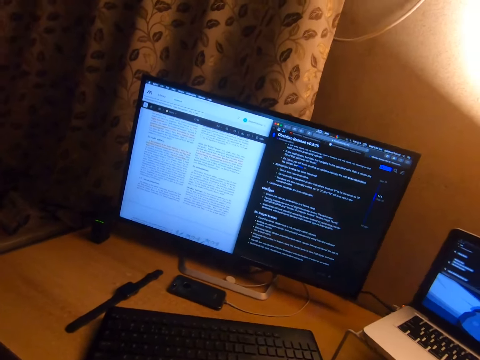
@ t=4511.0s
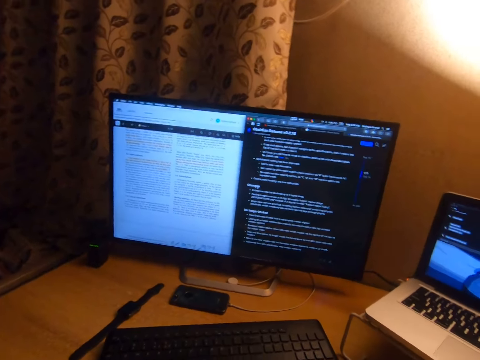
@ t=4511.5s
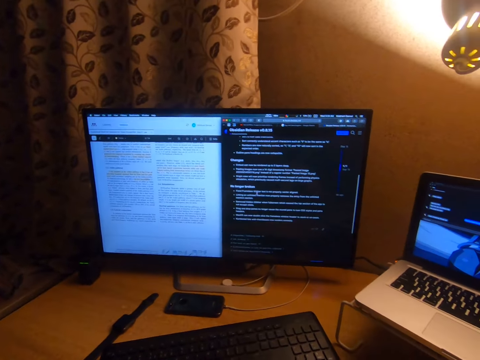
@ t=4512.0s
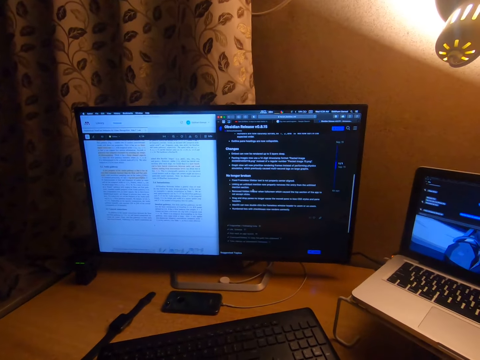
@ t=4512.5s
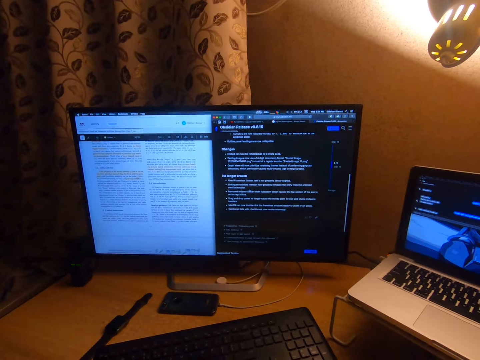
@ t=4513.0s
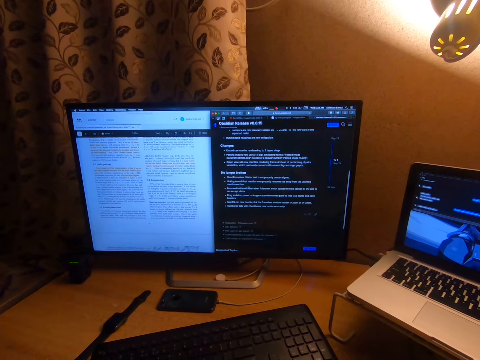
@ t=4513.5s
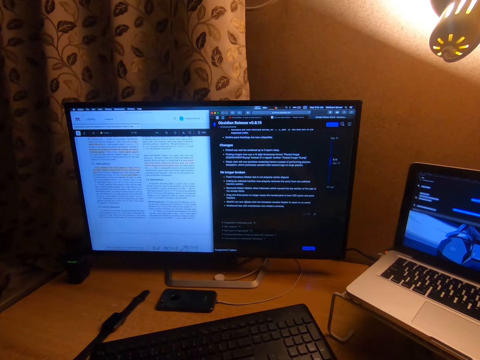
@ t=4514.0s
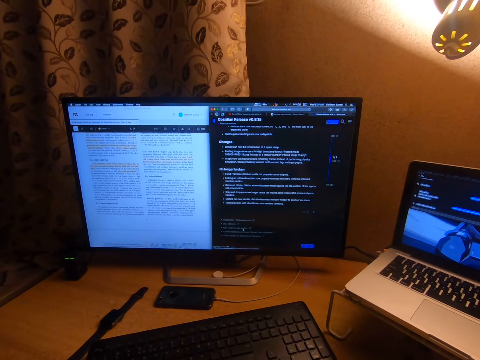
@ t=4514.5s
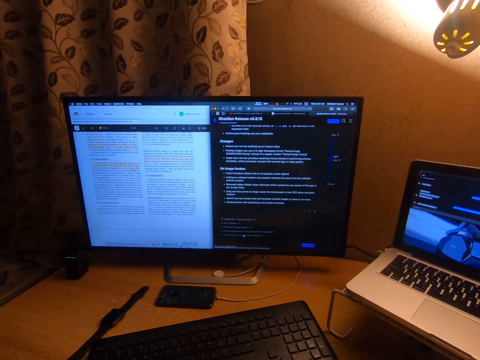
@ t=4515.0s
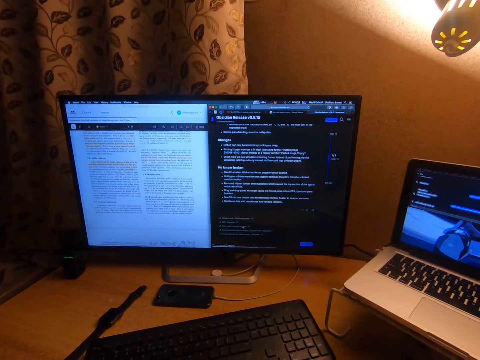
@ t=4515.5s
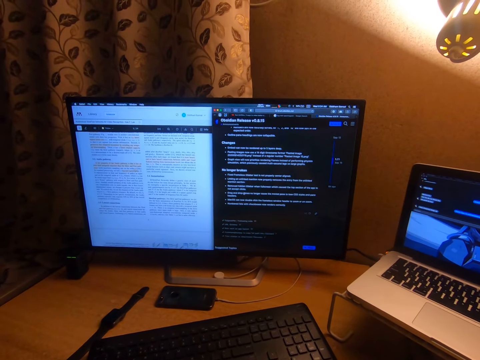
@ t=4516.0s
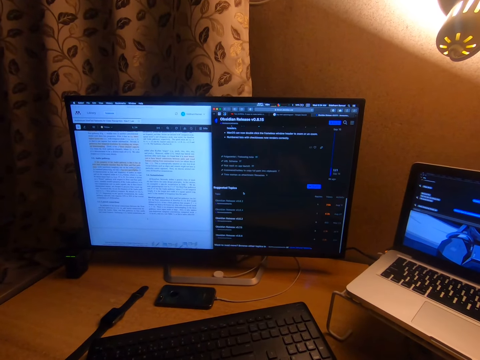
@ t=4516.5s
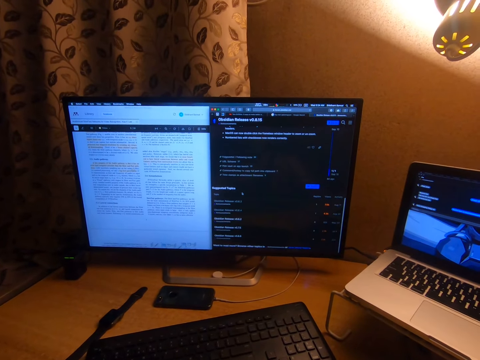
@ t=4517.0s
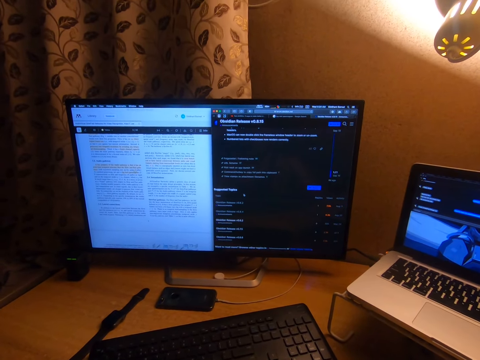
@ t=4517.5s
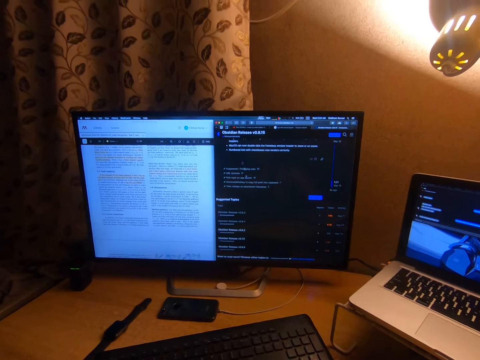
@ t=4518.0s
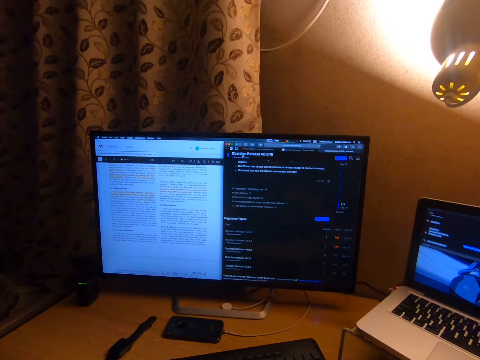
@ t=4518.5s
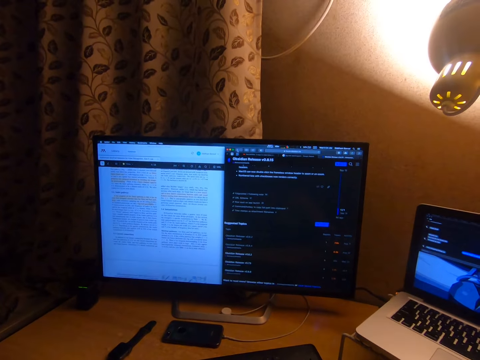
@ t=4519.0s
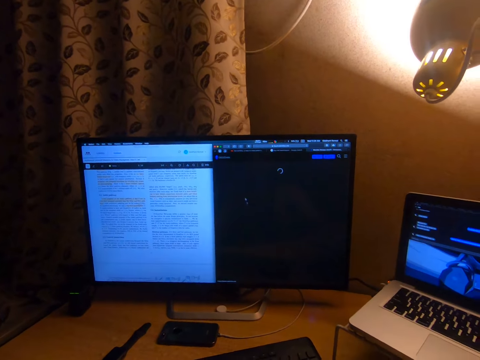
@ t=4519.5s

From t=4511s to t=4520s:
The camera wearer moves the mouse pointer.

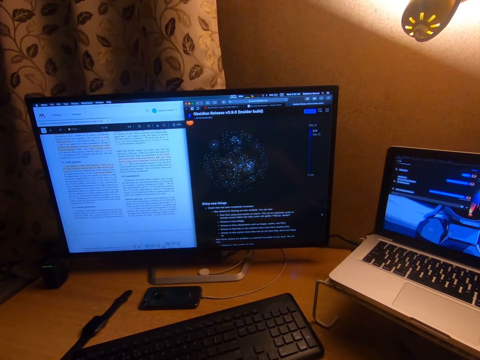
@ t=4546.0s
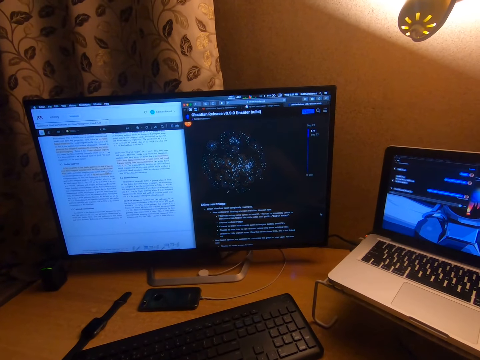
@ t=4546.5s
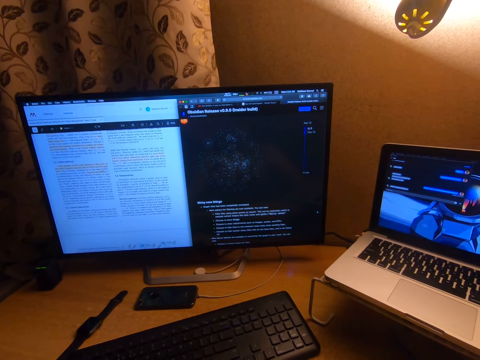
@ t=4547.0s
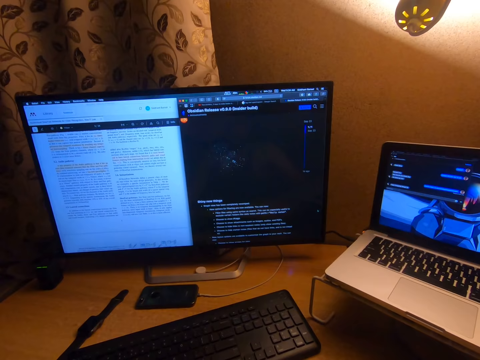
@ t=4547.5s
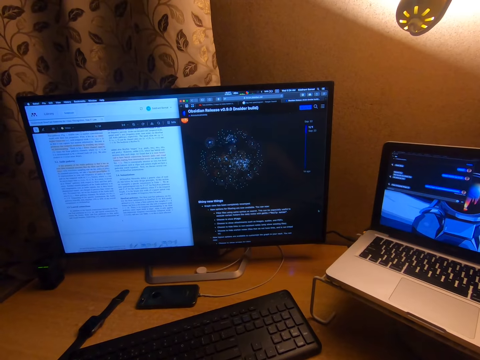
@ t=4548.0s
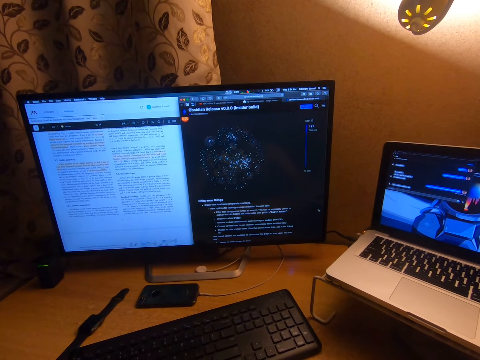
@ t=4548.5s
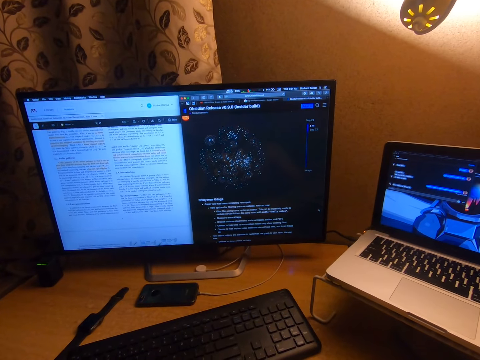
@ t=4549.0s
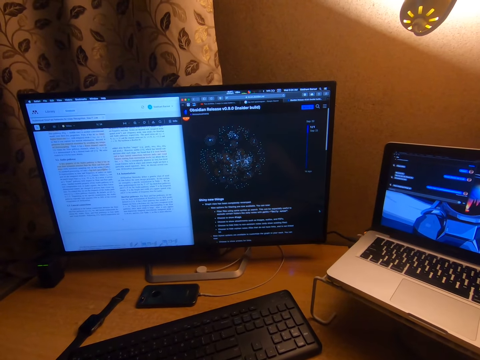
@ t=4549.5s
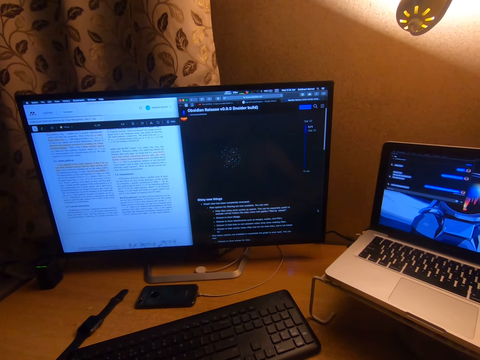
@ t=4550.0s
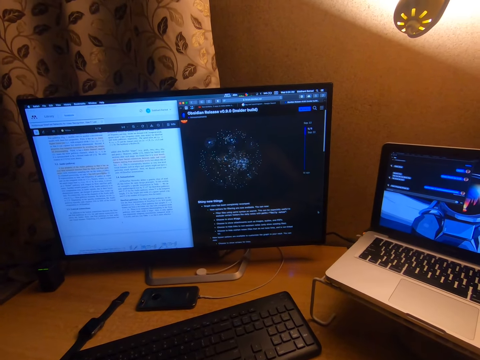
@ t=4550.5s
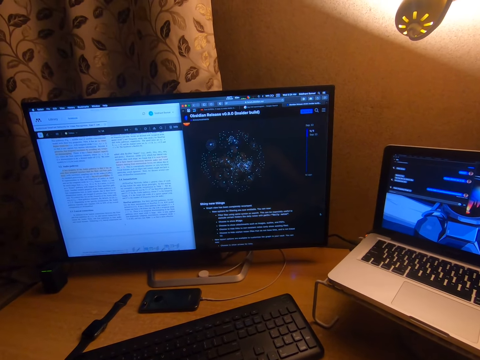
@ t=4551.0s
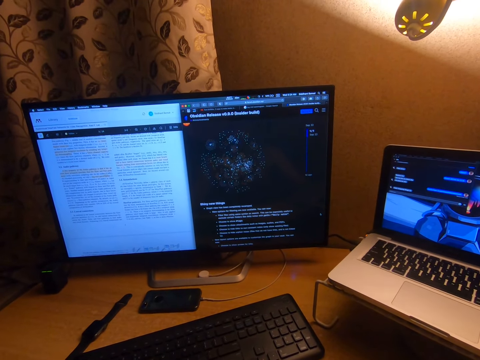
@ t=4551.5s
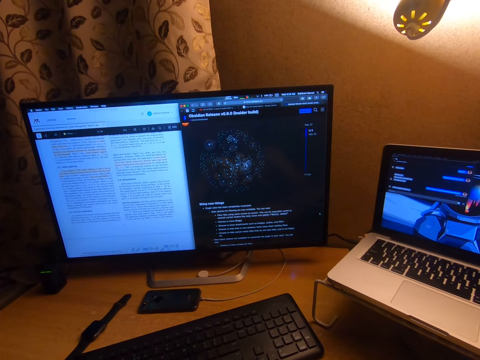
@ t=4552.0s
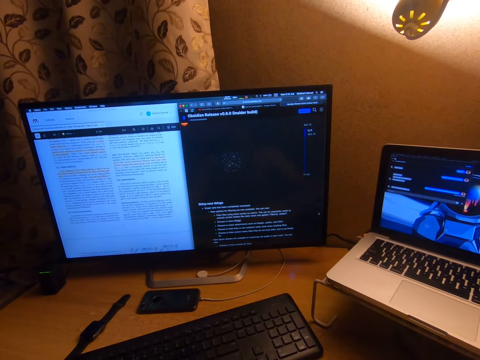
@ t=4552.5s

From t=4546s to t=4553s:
The camera wearer looks at the screen.

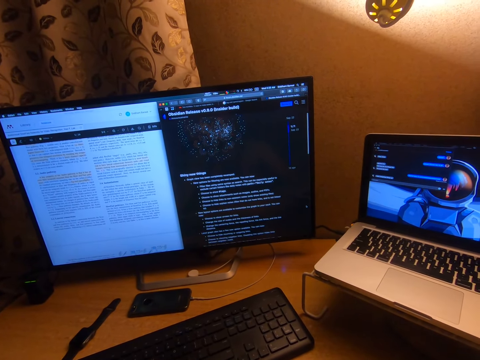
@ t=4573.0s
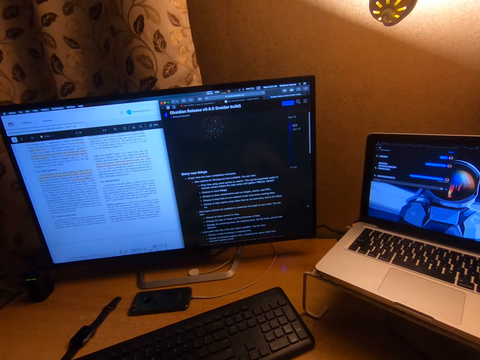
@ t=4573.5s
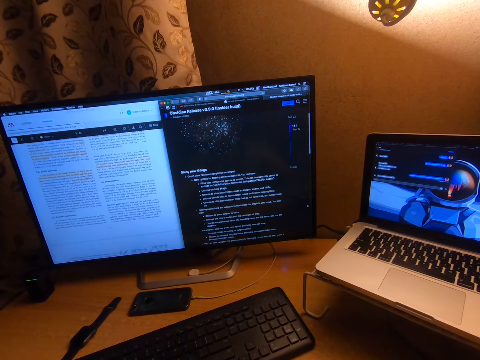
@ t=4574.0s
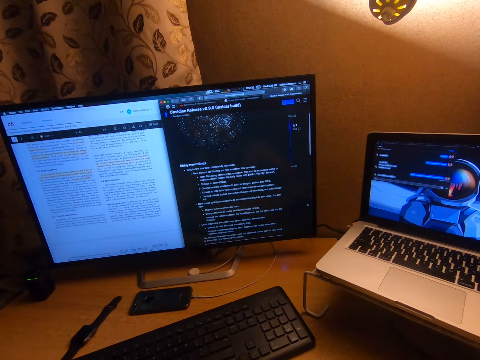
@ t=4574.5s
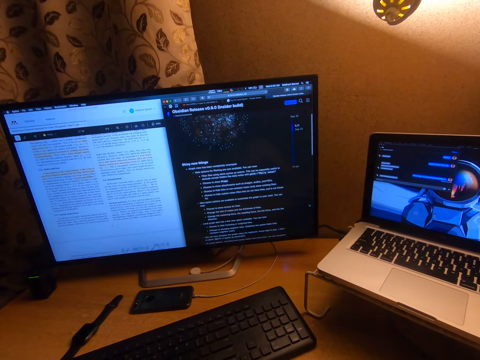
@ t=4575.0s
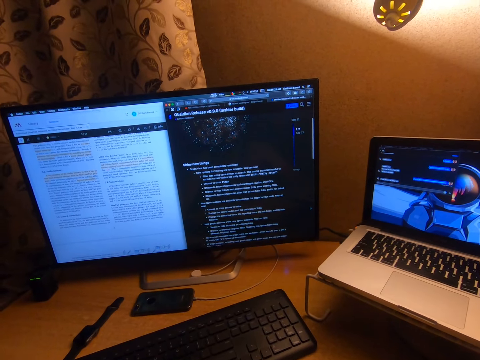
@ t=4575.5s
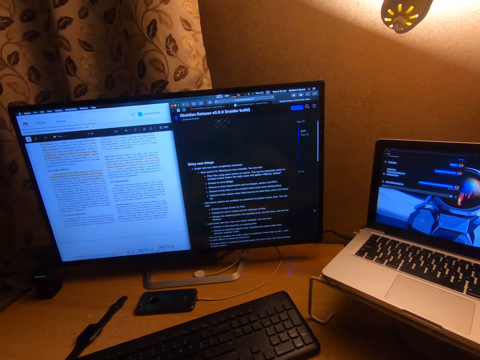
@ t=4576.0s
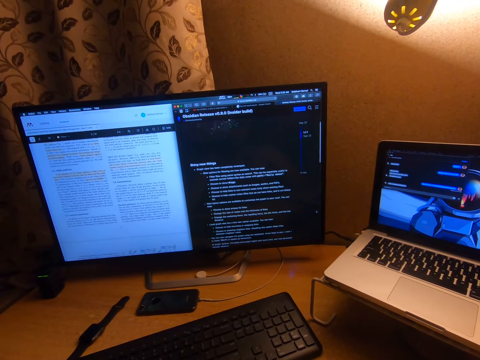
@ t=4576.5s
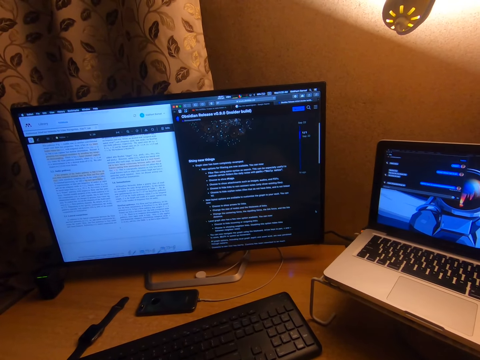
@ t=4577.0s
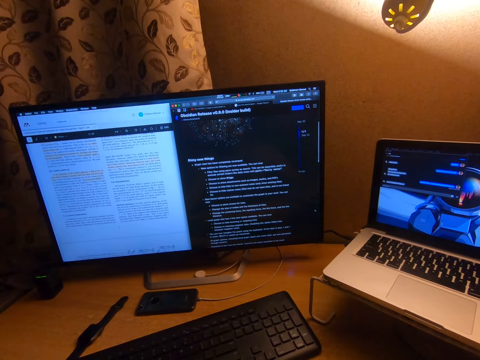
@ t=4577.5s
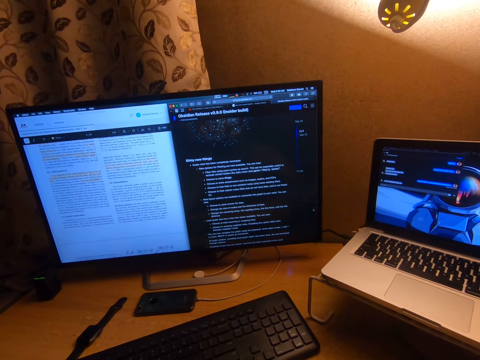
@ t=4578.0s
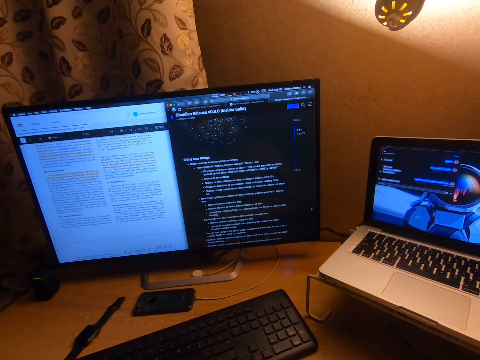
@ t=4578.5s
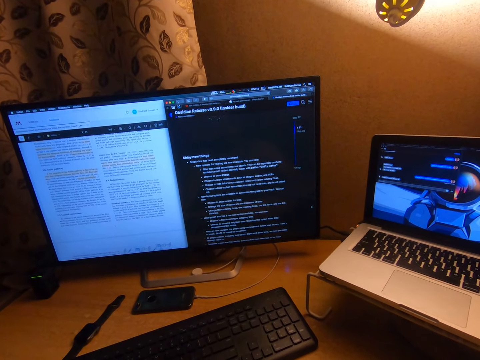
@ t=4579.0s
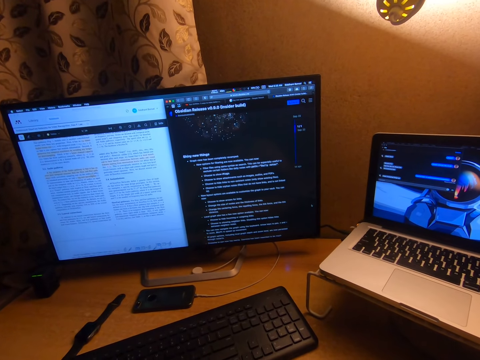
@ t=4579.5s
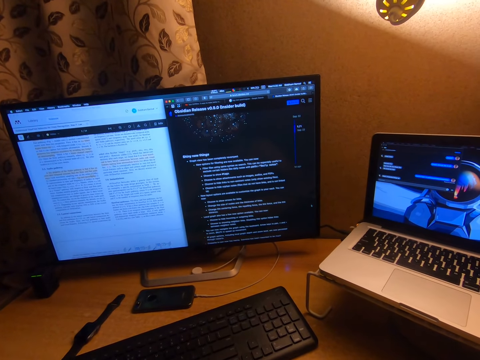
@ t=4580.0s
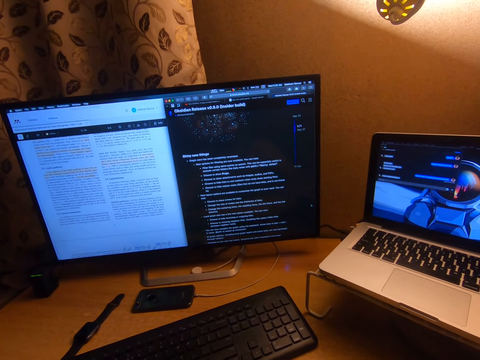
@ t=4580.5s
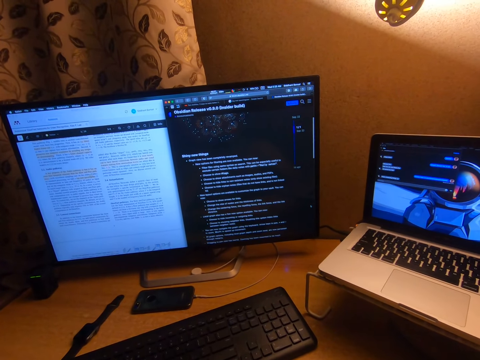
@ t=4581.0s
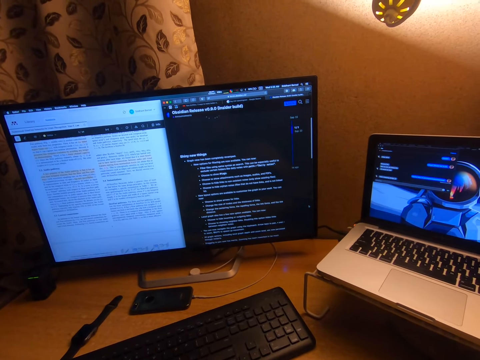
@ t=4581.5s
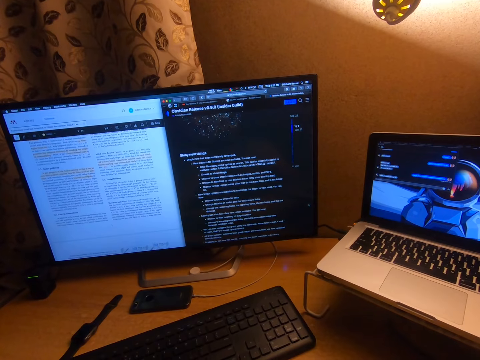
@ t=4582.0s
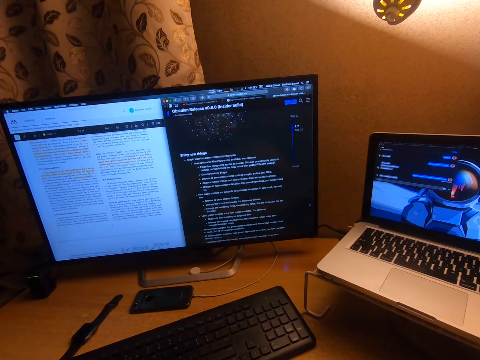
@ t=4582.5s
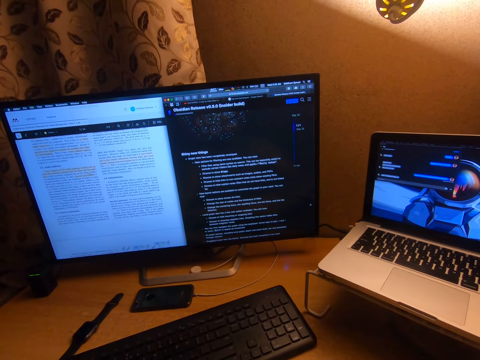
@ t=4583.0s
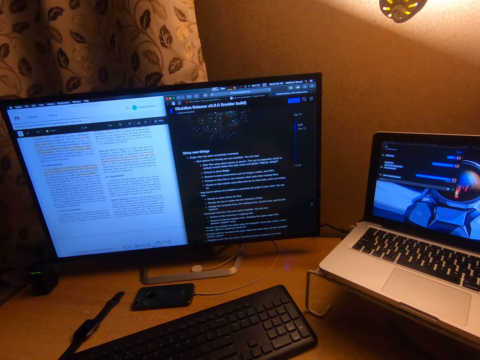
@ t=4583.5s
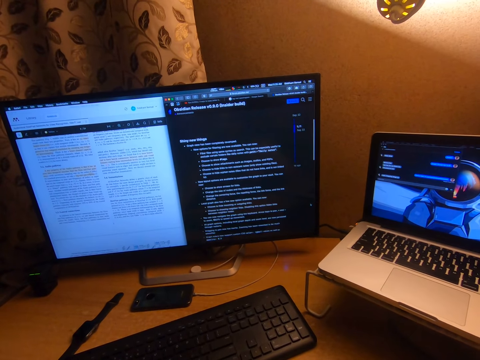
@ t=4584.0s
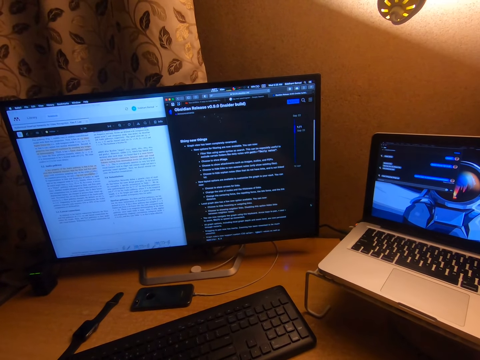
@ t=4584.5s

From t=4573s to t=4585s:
The camera wearer uses the mouse. They look at the screen. They use the mouse.
